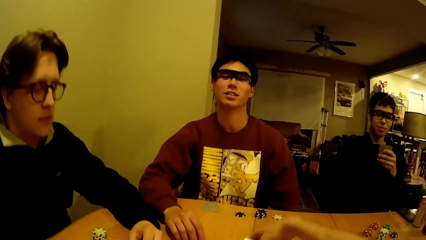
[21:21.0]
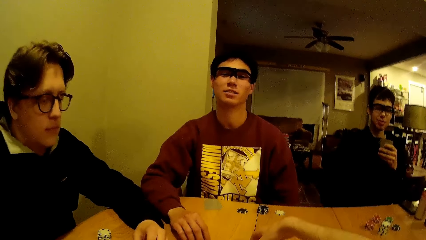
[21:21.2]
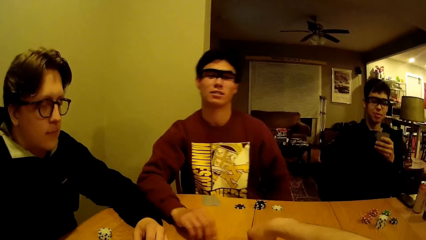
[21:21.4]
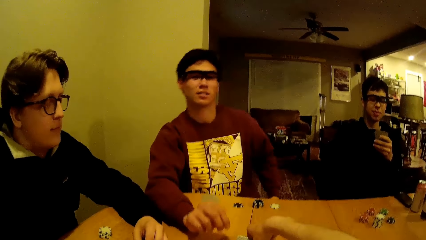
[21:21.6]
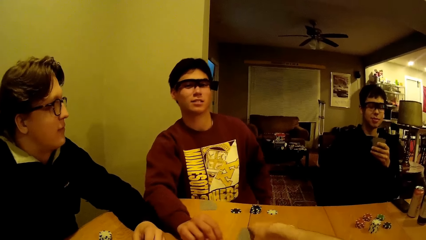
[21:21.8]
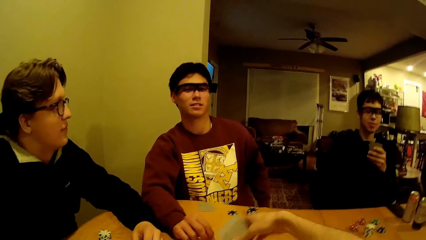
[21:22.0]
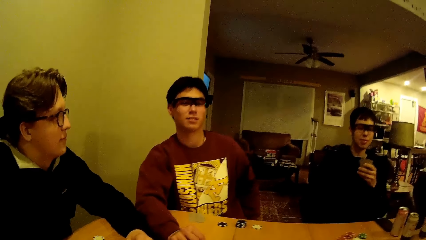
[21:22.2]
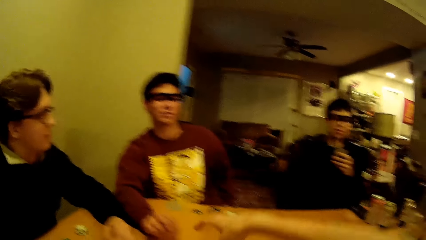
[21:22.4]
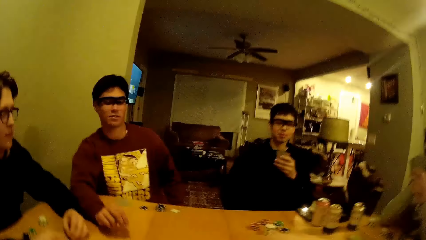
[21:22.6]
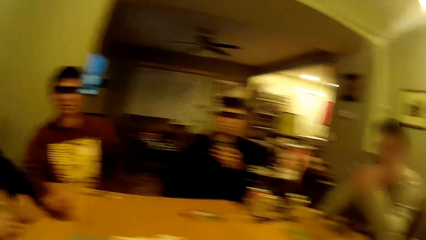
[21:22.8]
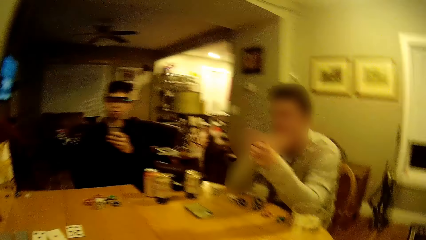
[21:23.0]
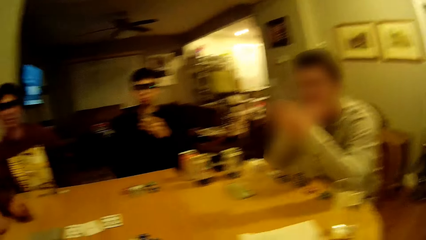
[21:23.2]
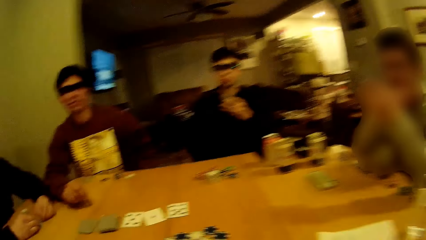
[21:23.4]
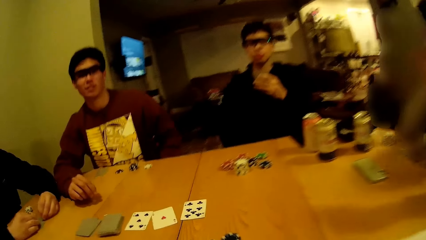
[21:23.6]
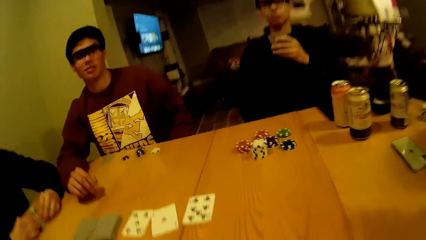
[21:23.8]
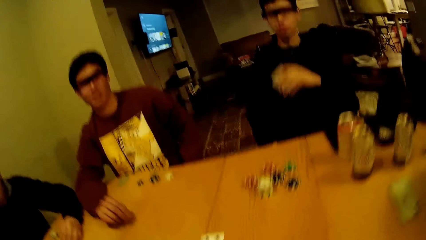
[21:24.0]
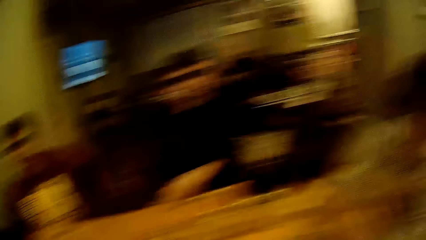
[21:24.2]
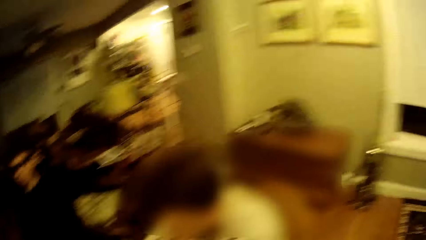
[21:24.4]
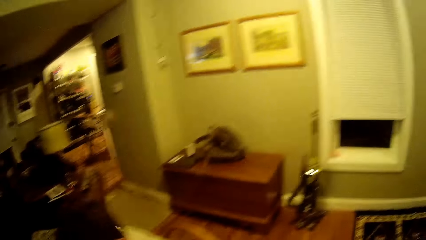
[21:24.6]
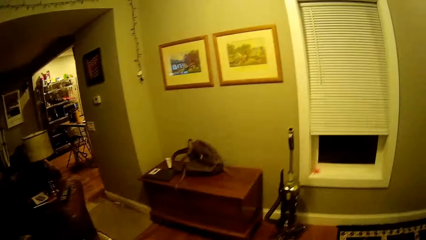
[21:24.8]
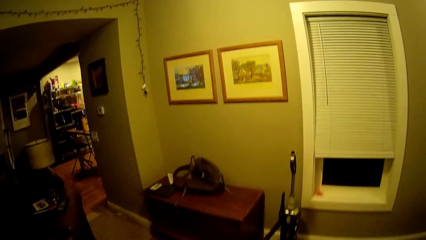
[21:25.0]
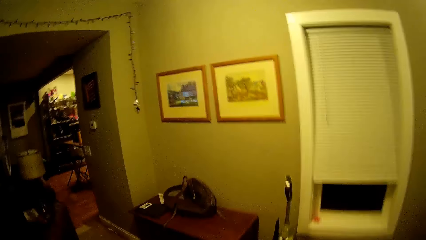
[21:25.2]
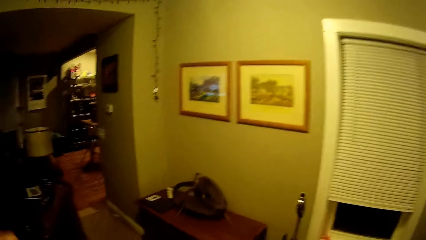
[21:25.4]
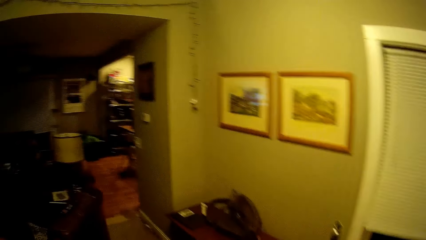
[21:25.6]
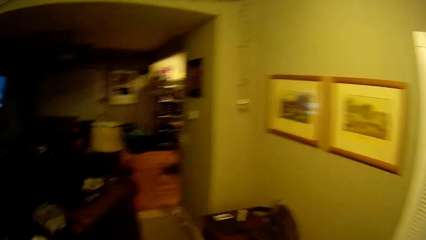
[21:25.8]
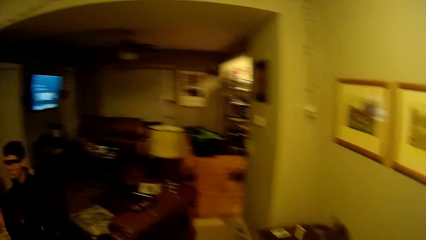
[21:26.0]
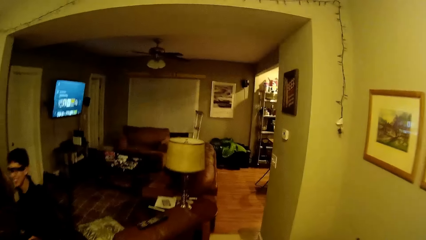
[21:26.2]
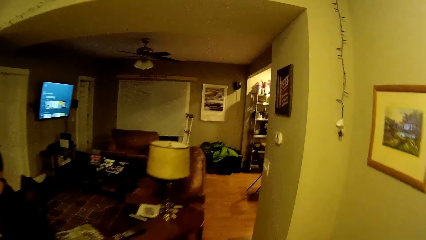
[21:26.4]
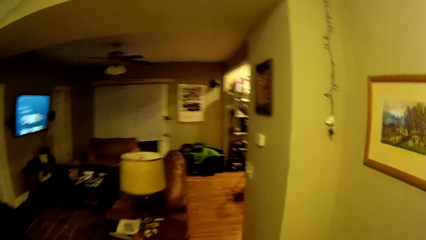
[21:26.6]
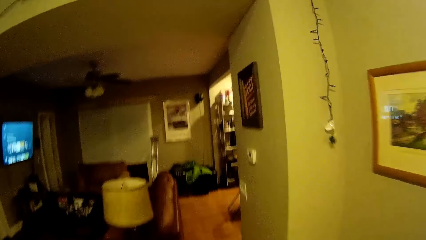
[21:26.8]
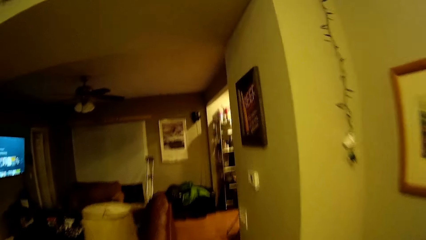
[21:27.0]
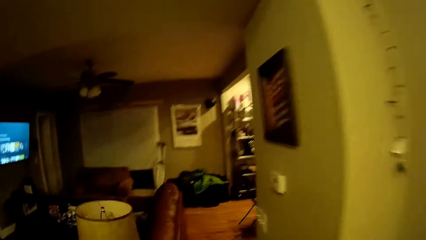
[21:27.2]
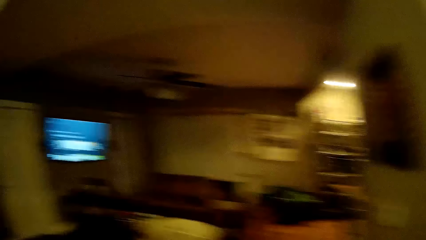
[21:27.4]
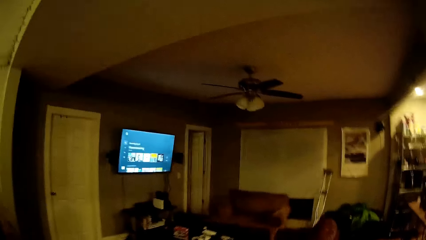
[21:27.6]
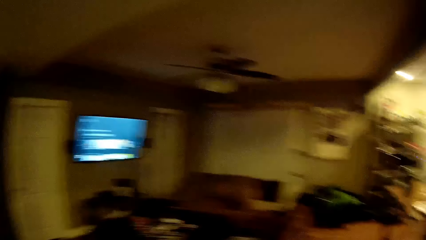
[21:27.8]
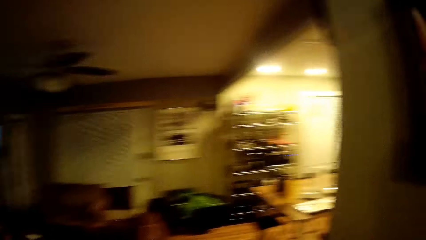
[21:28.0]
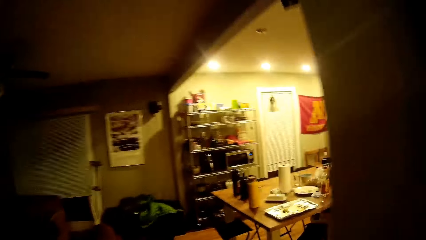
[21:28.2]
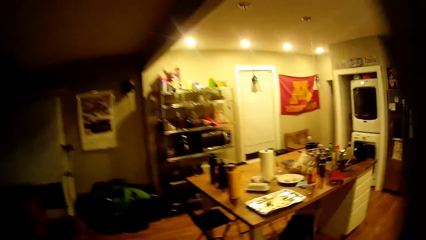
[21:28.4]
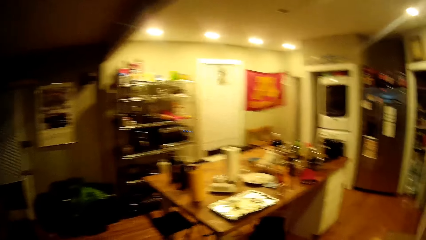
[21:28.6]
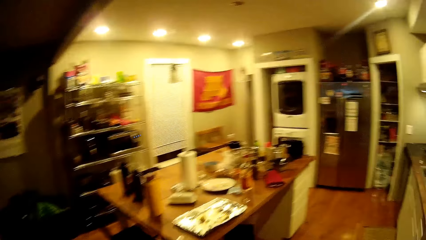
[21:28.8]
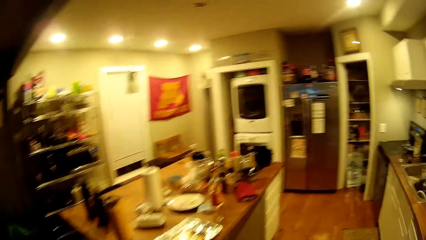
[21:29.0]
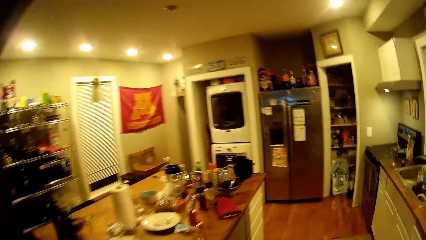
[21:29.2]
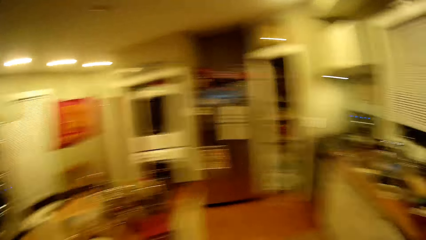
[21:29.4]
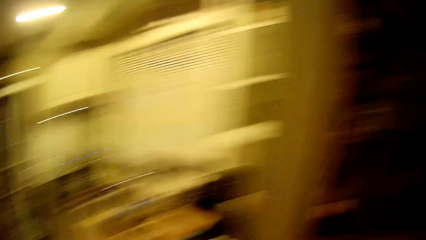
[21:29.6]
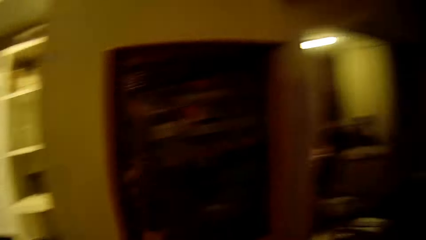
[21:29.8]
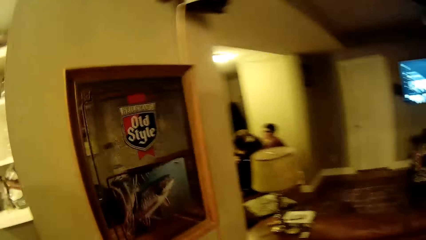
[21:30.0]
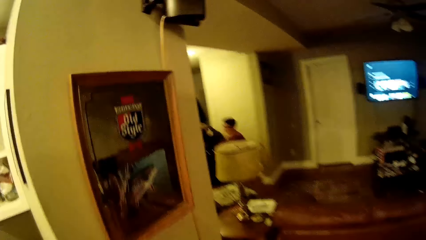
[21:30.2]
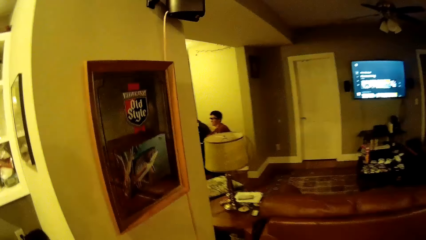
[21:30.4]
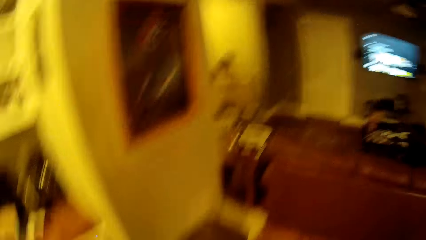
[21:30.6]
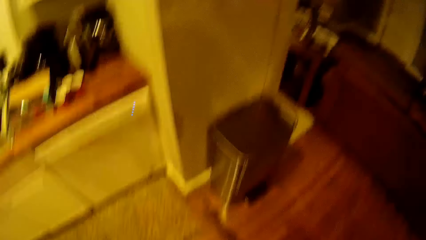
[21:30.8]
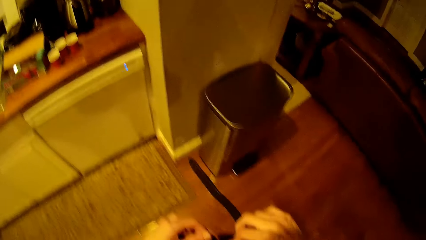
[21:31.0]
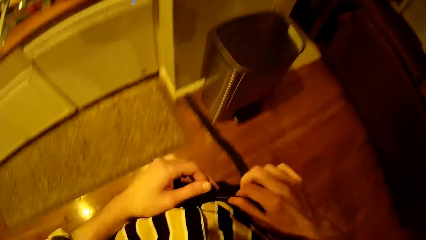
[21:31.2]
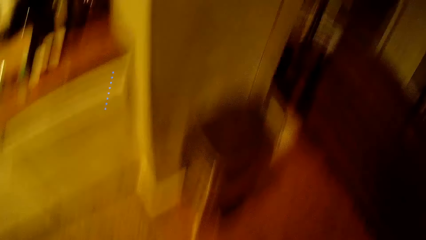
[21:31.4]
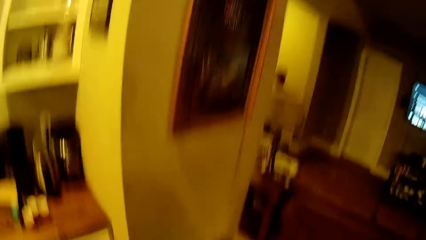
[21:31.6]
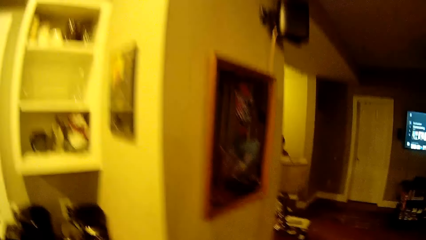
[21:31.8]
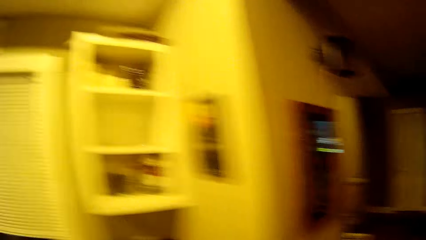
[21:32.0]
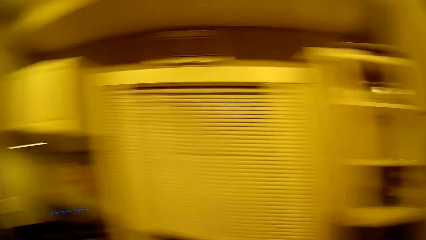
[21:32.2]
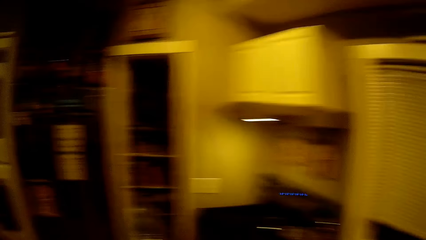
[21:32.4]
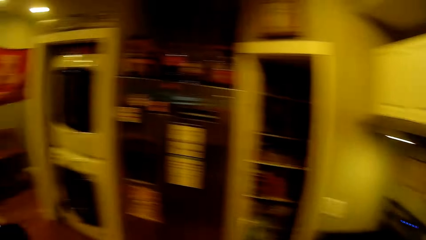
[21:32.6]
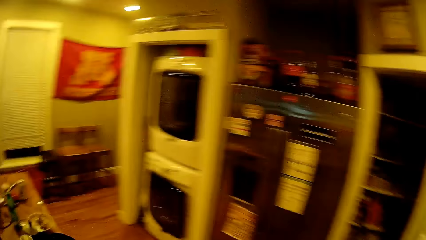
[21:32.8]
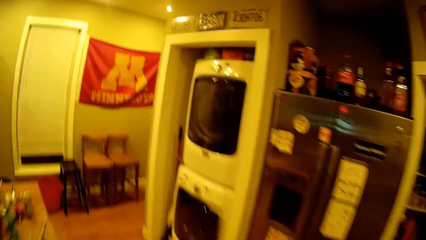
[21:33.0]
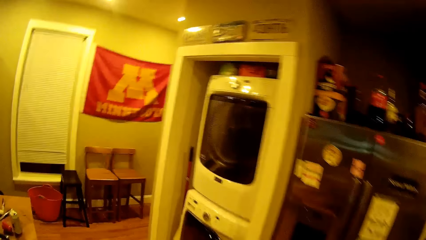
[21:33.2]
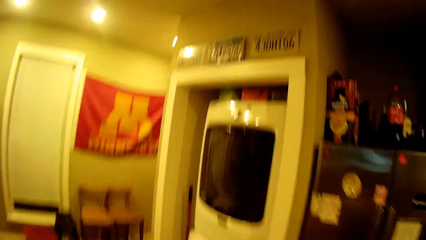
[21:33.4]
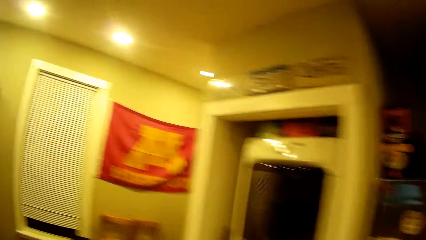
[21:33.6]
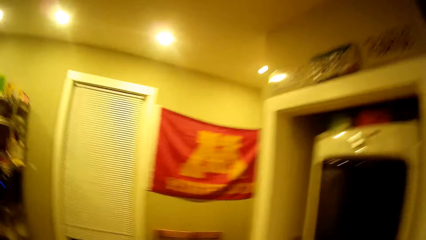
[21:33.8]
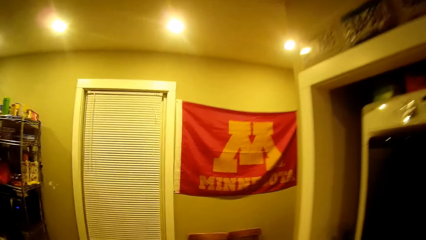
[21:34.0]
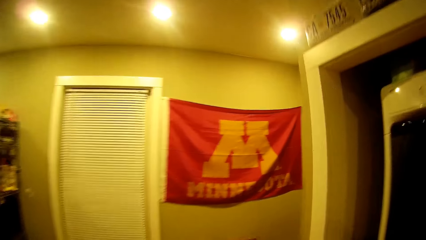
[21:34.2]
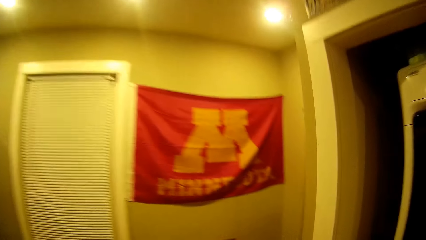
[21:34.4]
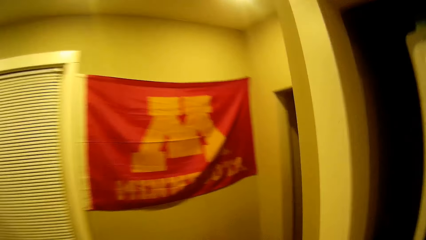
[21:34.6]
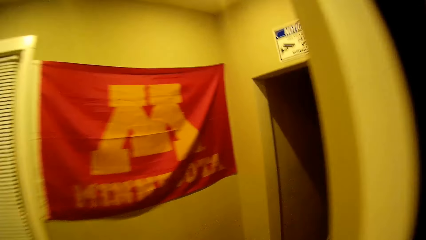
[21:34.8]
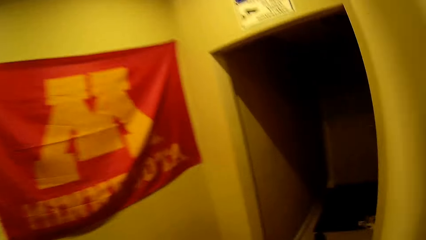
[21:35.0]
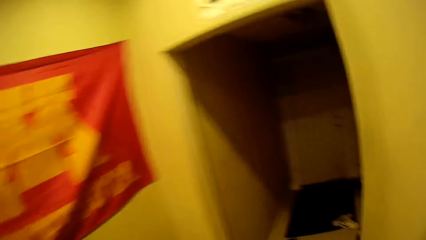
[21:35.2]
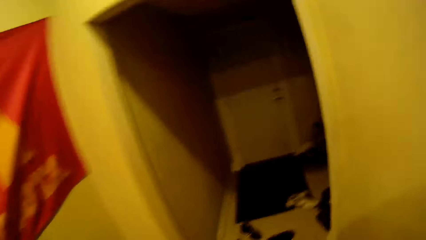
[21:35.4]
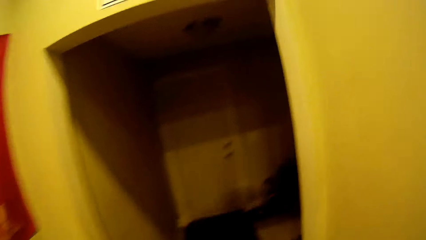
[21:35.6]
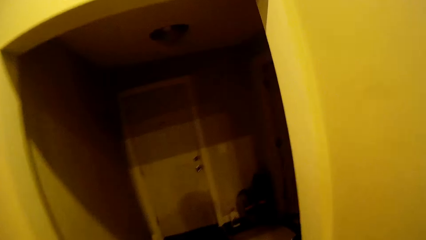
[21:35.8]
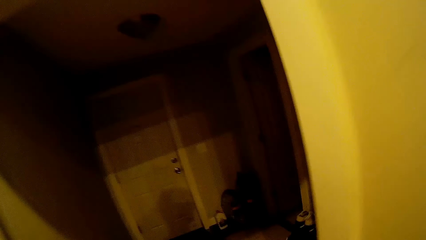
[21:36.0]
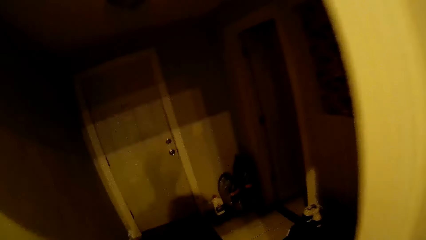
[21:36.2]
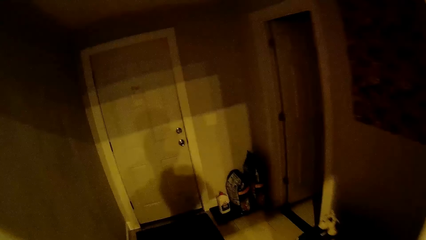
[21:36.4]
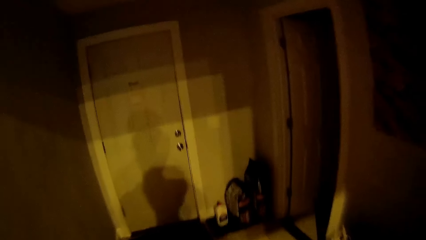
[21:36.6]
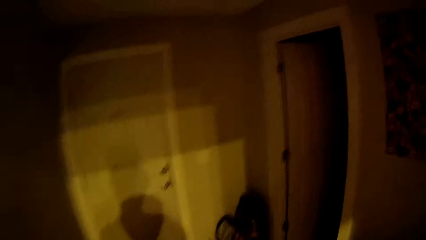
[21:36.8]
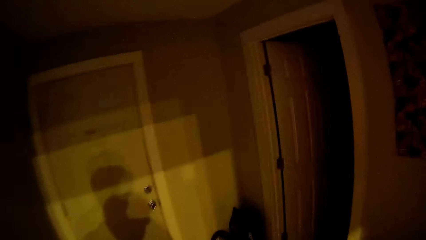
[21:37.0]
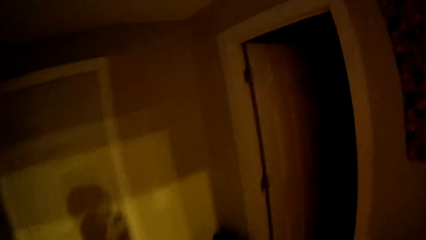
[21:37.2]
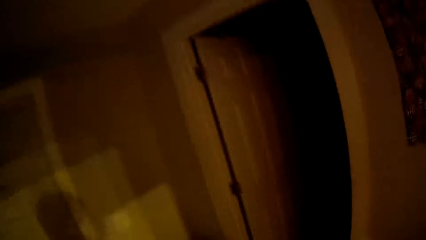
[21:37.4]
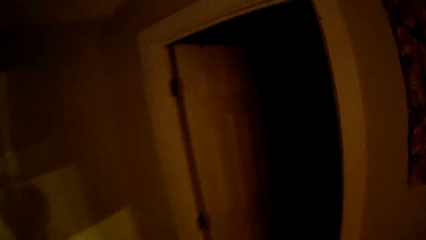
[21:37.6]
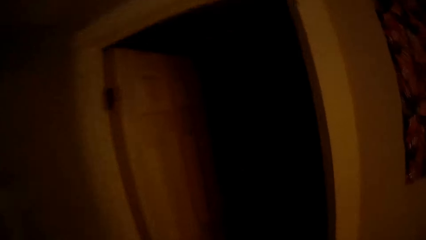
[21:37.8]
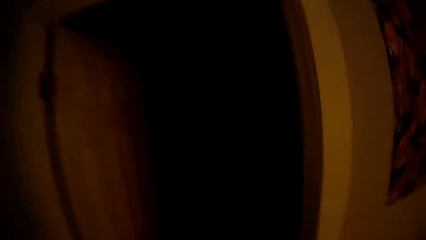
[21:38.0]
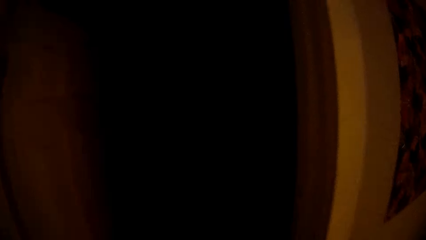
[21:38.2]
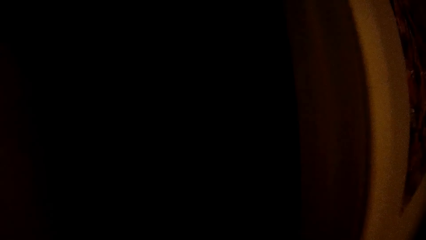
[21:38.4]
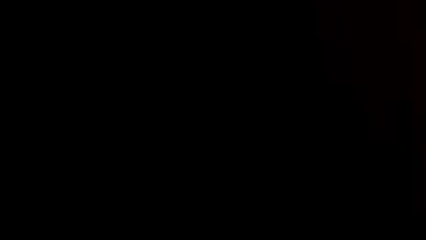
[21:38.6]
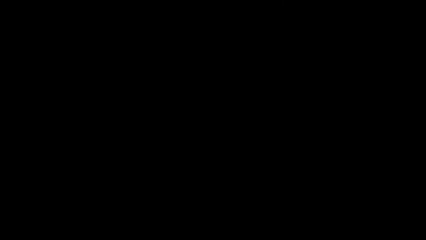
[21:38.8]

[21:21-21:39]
The camera wearer flips over the card in his right hand. He talks with a man. He picks the card from the table. He moves around the room. He walks out of the living room. He turns back. He holds the hem of his trouser with his hands. He moves around the room. He walks out of the kitchen.
